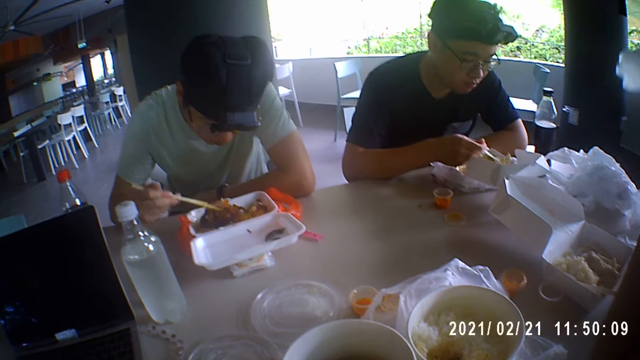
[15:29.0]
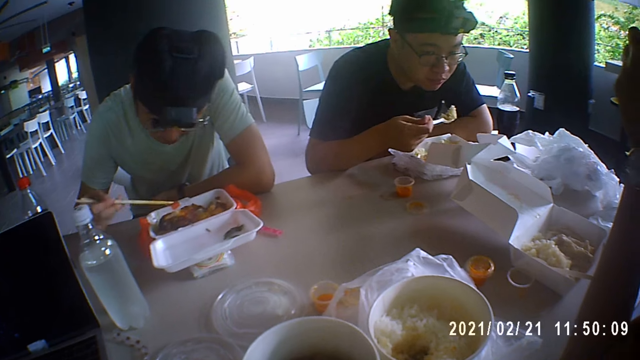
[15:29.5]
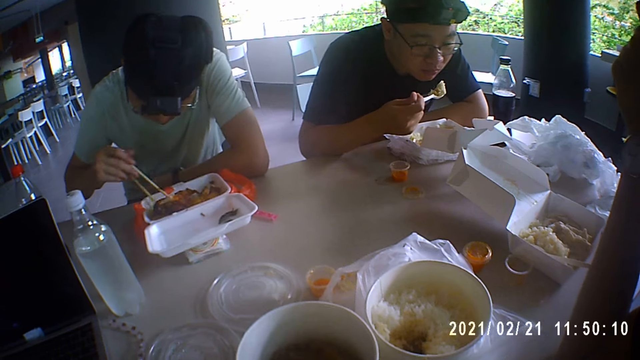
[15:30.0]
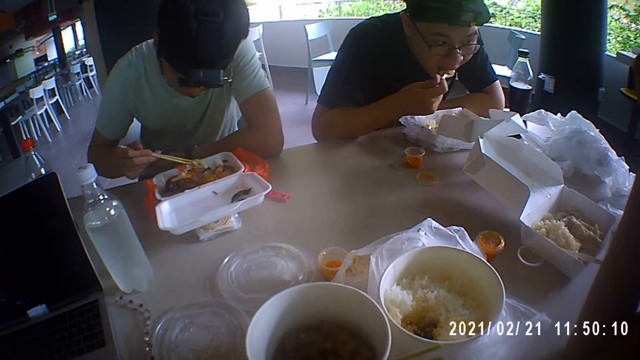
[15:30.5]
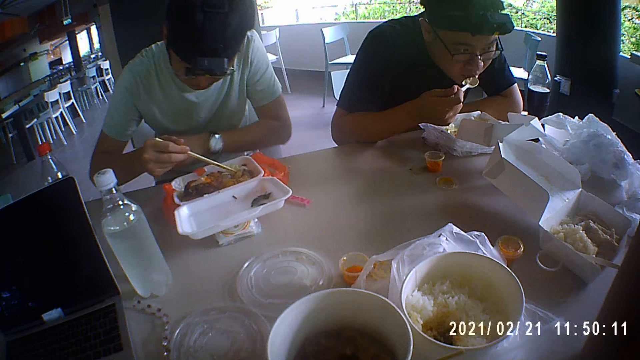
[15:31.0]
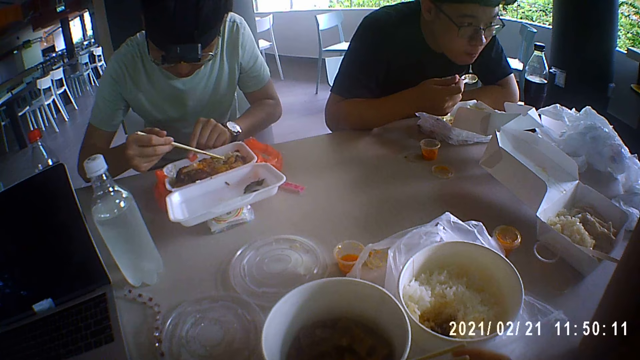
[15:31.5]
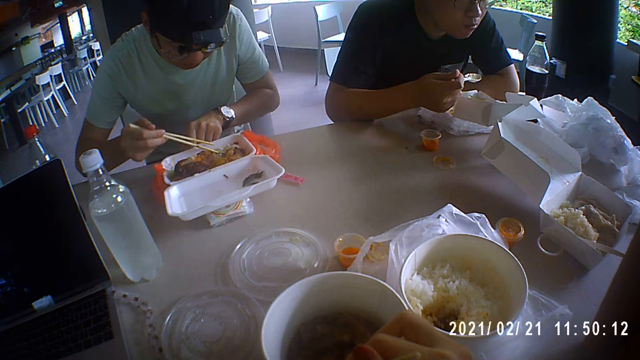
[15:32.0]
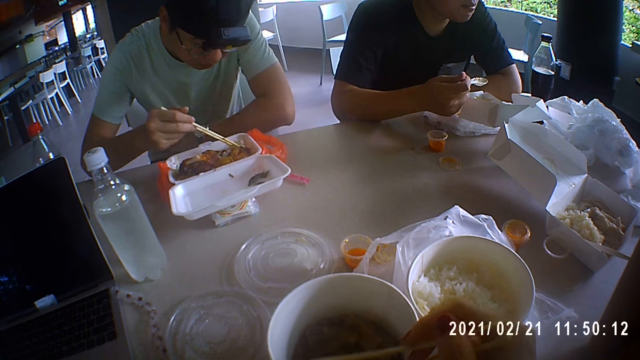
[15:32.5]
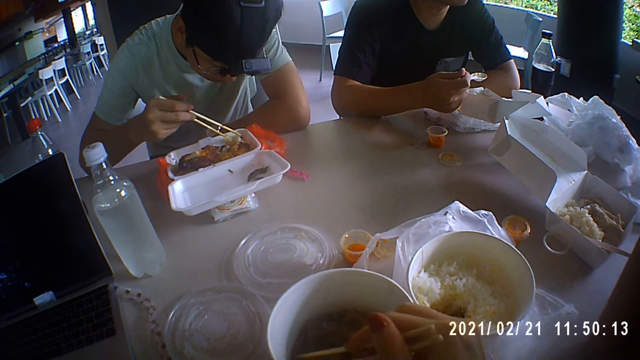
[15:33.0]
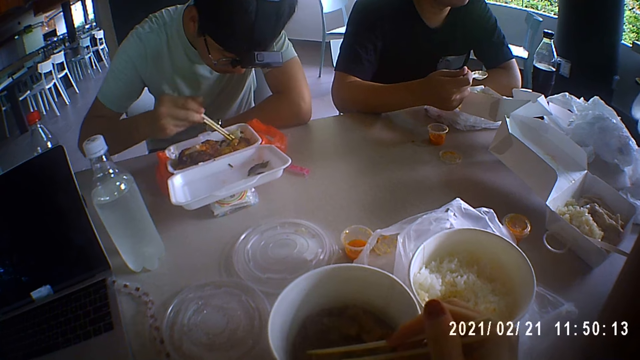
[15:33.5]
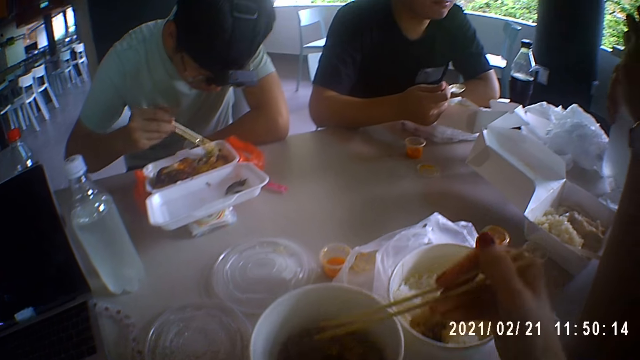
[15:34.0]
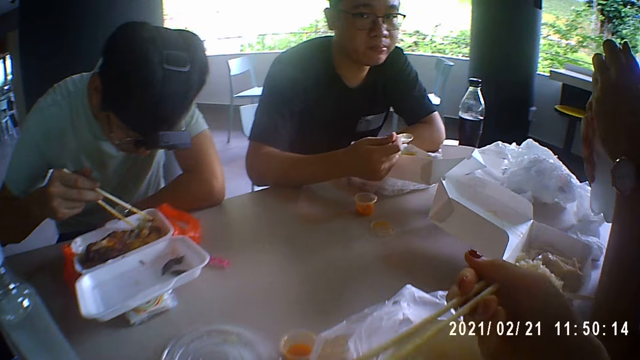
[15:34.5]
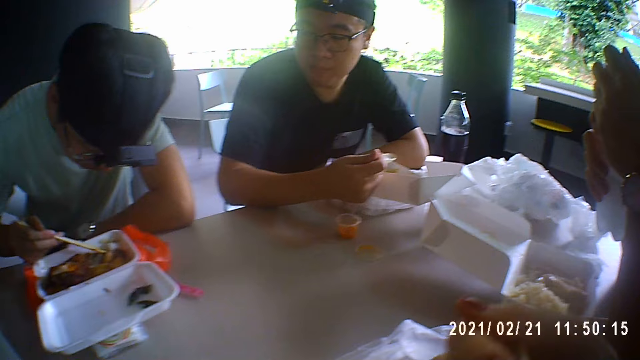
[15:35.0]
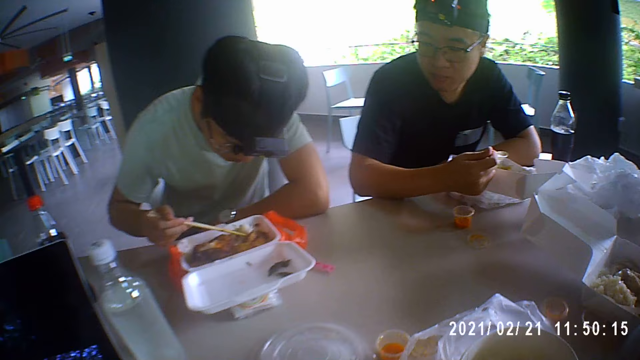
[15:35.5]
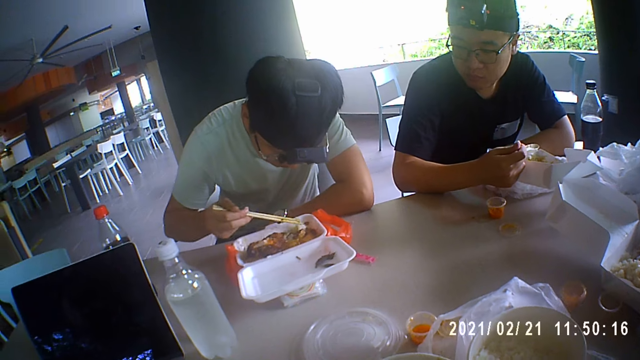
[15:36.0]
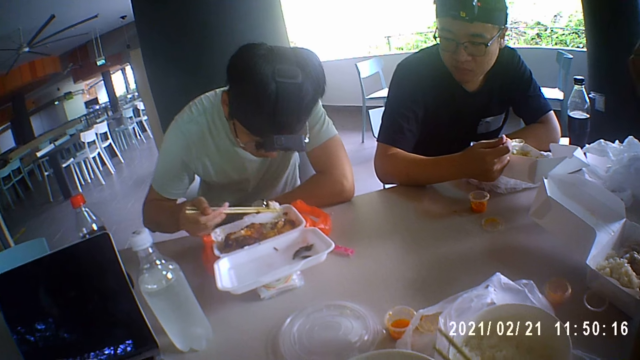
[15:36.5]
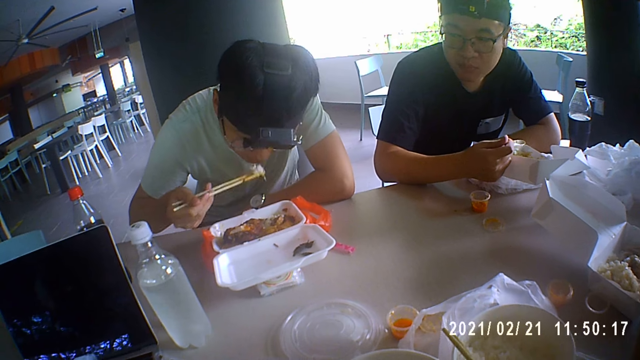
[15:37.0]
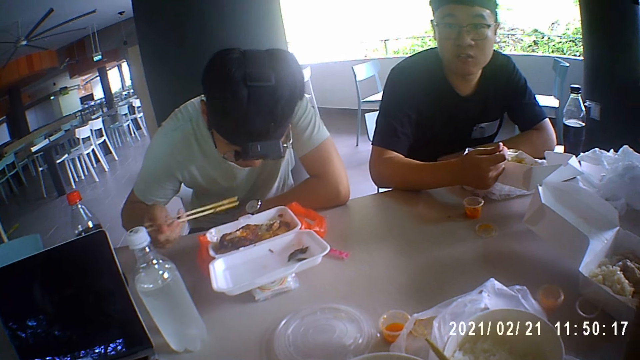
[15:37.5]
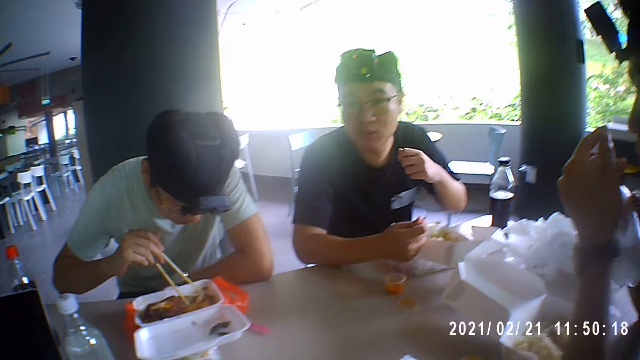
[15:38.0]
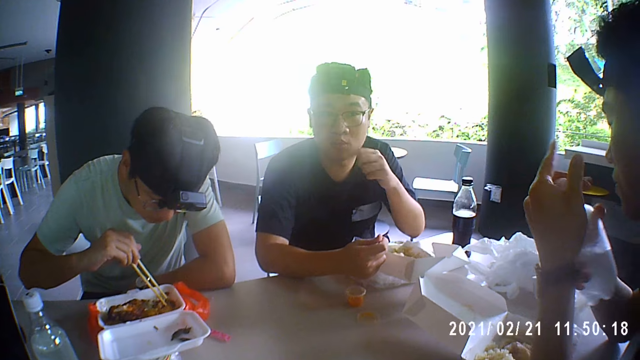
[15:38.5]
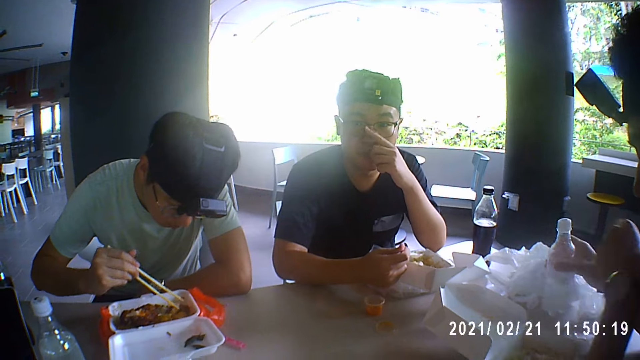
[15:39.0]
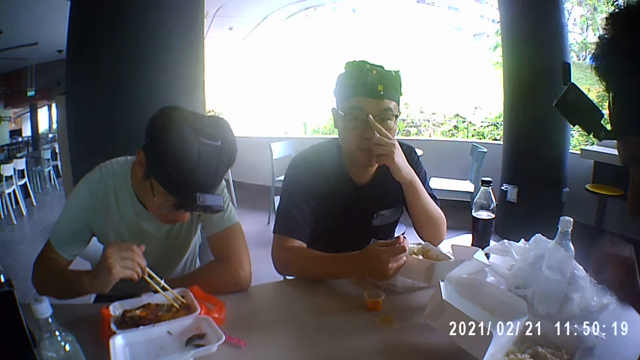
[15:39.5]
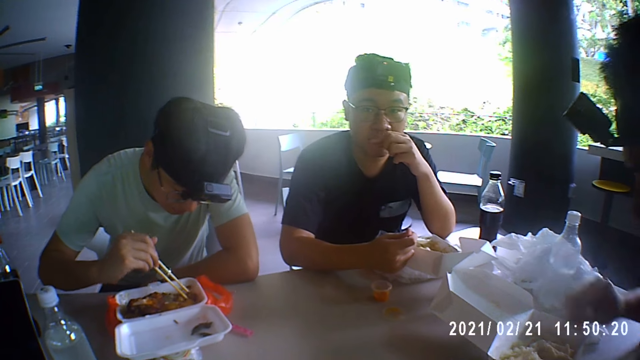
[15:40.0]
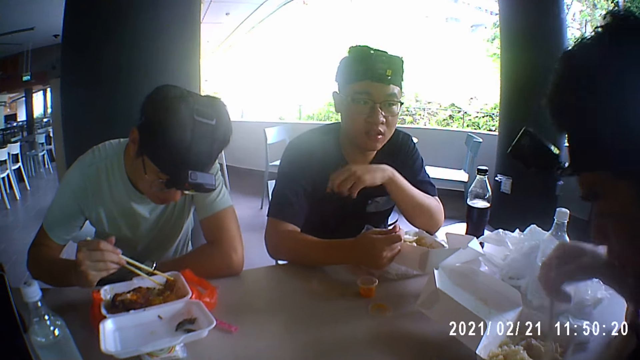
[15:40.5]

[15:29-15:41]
A man drinks water from the bottle in his right hand. Another man puts meat in his mouth with the spoon in his right hand. A third man moves cabbage in the plate with the chopsticks in his right hand. A person eats the food on the table. Another person eats the food on the table. The third man picks a tape from the plate with his left hand. The camera wearer picks some chopsticks from a plate with her right hand. The third man drops the tape on the table with his left hand. The third man picks cabbage from the plate with chopsticks in his right hand. The camera wearer picks meat from the plate with the chopsticks in her right hand. The first man closes the bottle of water with the lid in his left hand. The camera wearer puts the meat in her mouth with the chopsticks in her right hand. The third man puts cabbage in his mouth with the chopsticks in his right hand. The third man picks meat from the plate with the chopsticks in his right hand. The second man touches his nose with his left index finger. The first man drops the bottle of water on the table with his right hand. The first person talks to the camera wearer. The second man adjusts his glasses with his left index finger. The first man picks a spoon from a plate of rice on the table with his right hand.

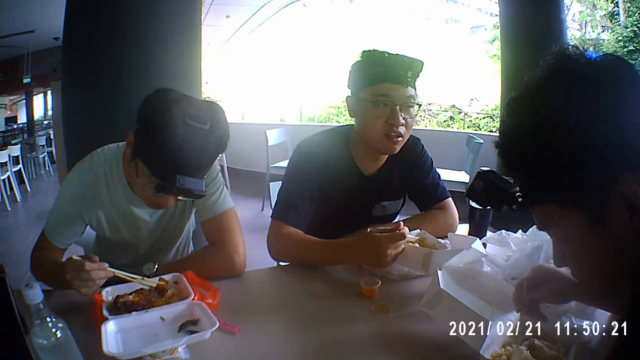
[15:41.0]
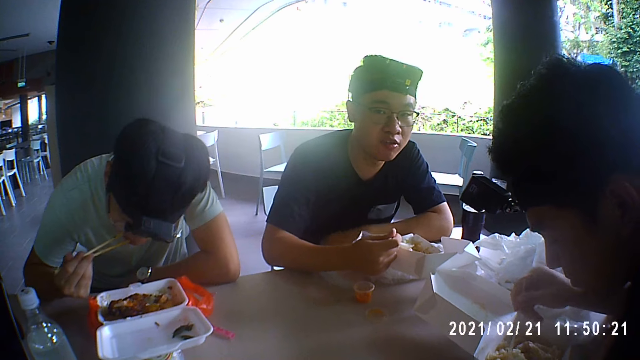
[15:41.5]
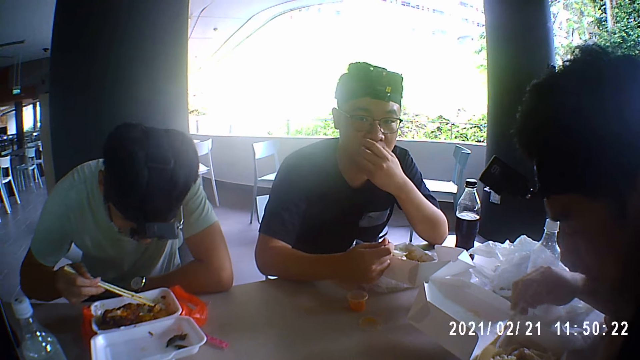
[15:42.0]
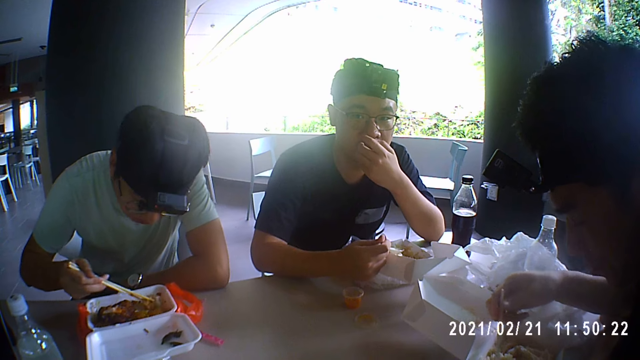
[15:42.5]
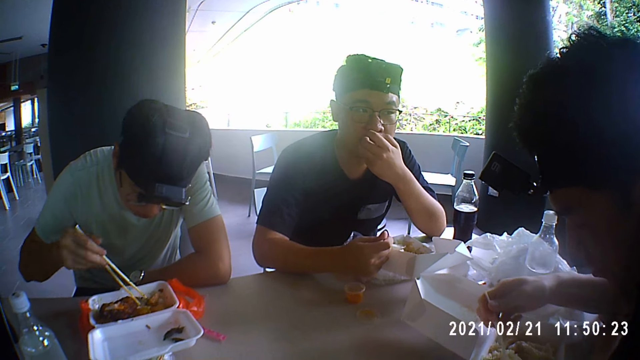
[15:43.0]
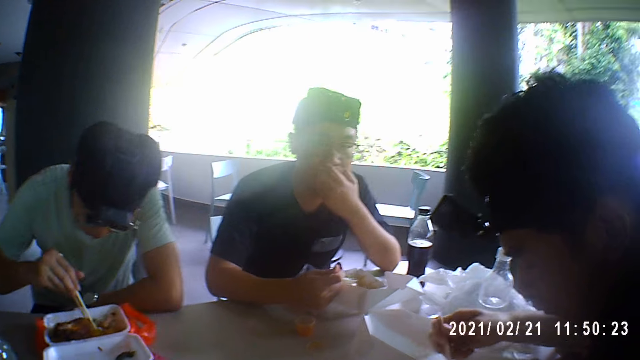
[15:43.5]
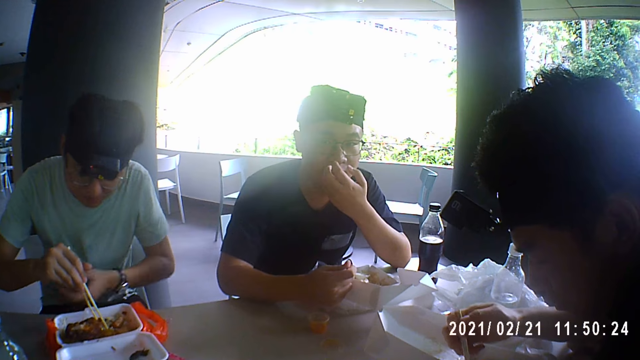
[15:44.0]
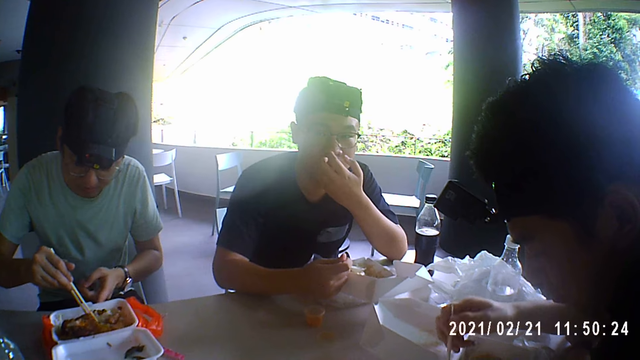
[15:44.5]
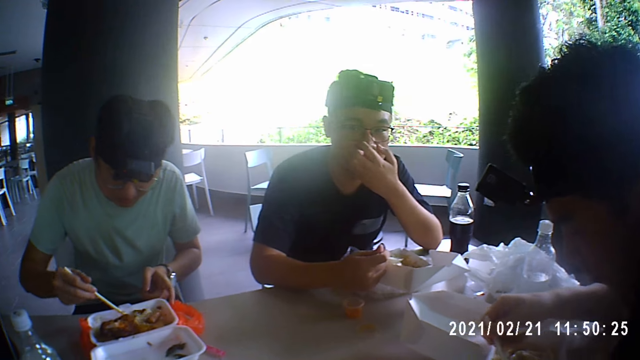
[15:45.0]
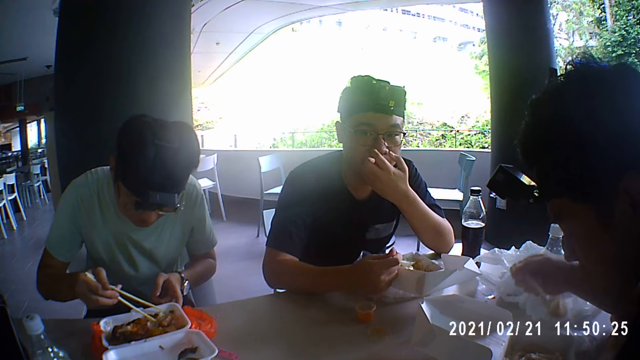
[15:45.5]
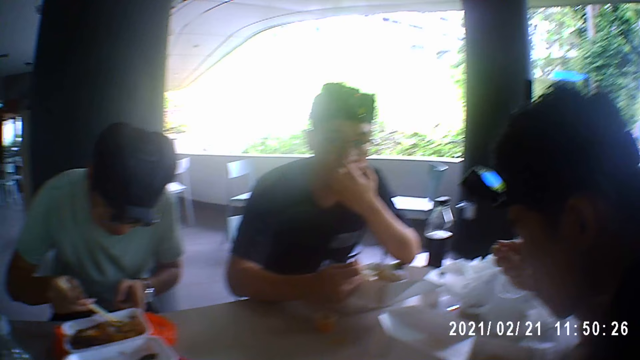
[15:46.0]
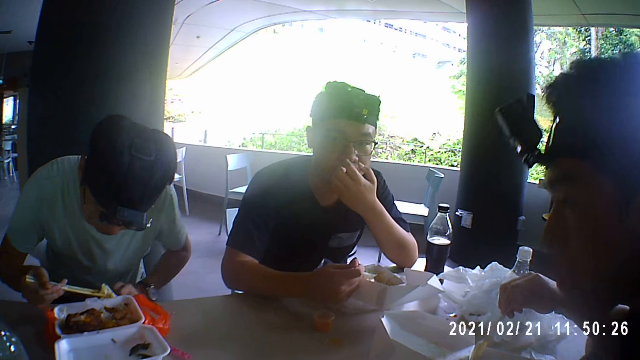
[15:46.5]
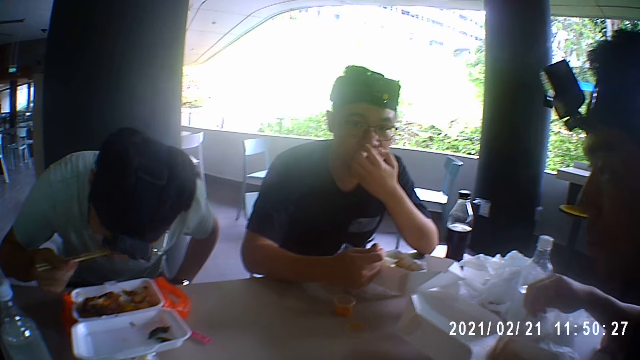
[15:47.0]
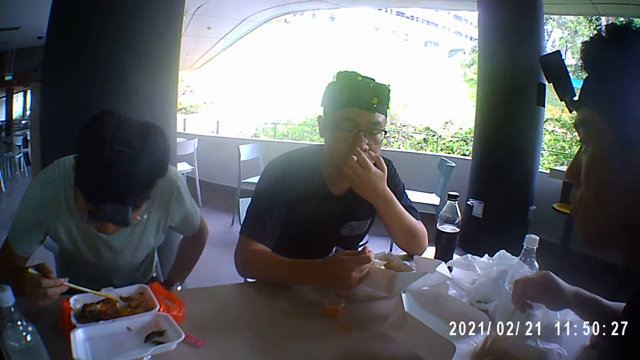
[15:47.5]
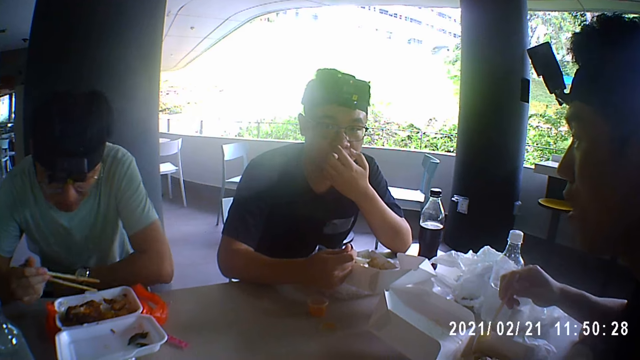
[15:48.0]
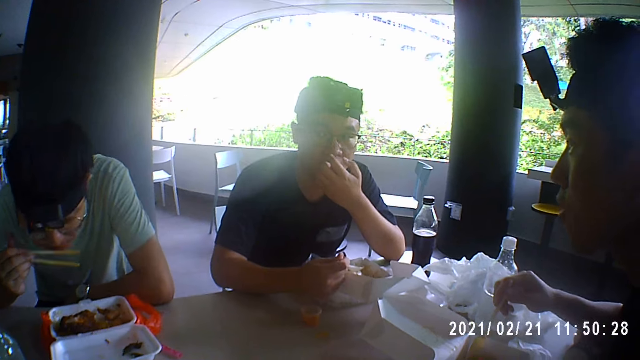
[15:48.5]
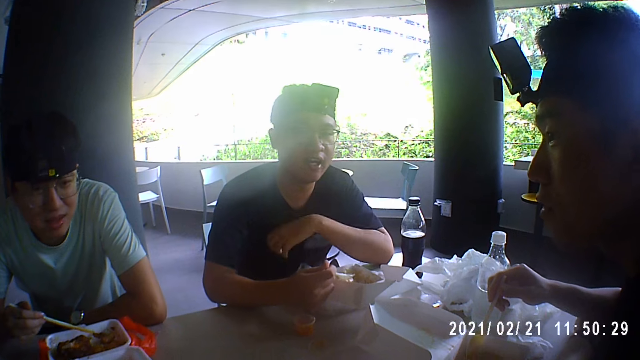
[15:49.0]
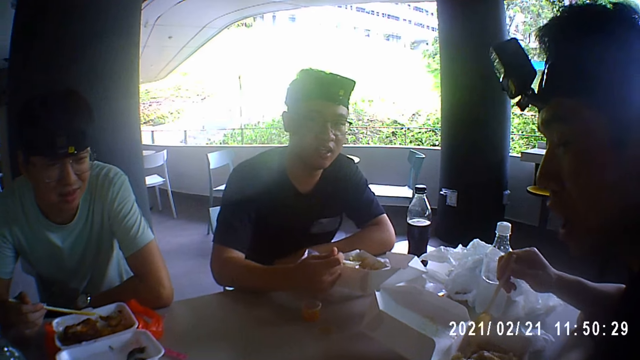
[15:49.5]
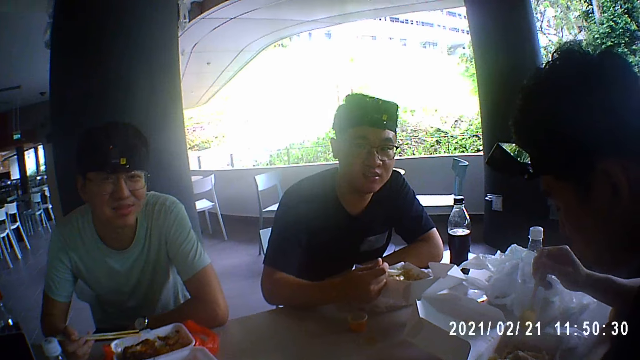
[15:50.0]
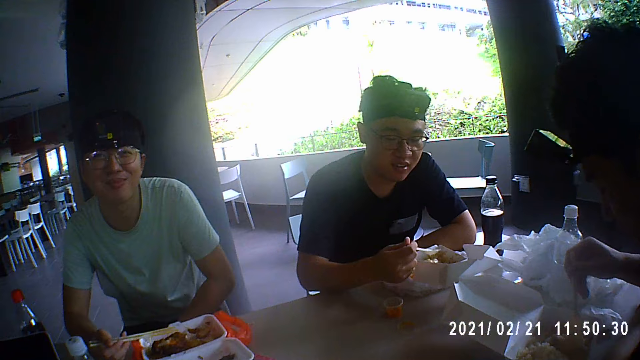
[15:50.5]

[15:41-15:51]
A man scoops rice from the plate with the spoon in his right hand. Another man puts the meat in his mouth with the chopstick in his right hand. The second man moves meat in the plate with the chopsticks in his right hand. A third man touches his face with his left hand. The second man picks rice from the plate with chopsticks in his right hand. A person eats the food on the table. Another person eats the food on the table. A third person eats the food on the table. The first man puts the rice in his mouth with the spoon in his right hand. The second man puts rice in his mouth with the chopsticks in his right hand. The third person talks to the camera wearer. The second man puts rice in his mouth with the chopsticks in his right hand again.
